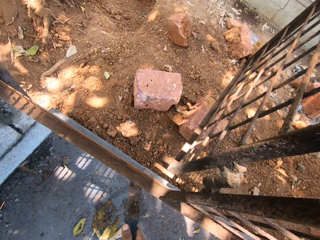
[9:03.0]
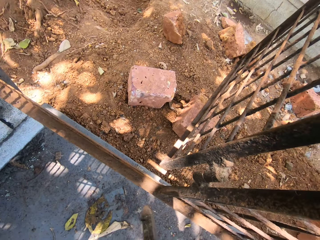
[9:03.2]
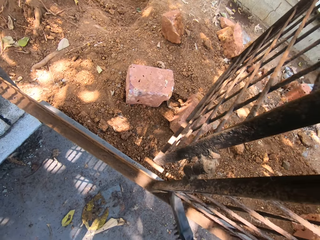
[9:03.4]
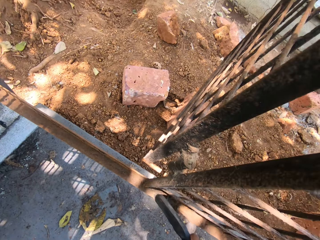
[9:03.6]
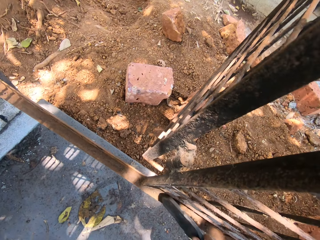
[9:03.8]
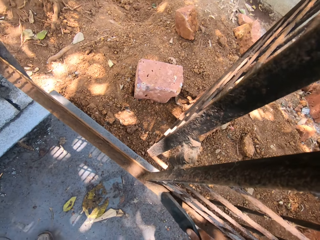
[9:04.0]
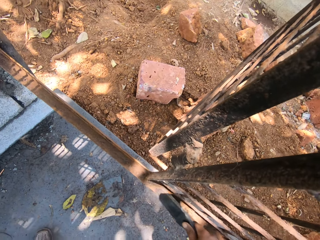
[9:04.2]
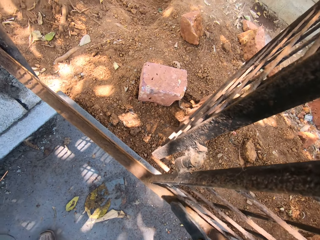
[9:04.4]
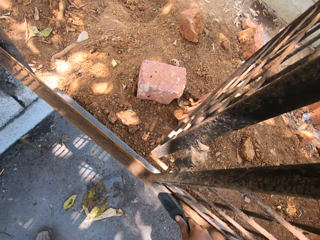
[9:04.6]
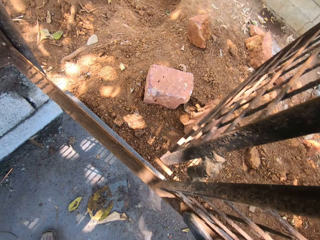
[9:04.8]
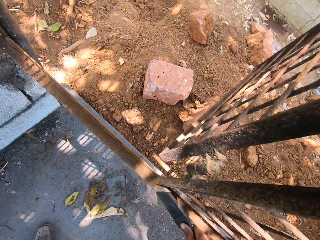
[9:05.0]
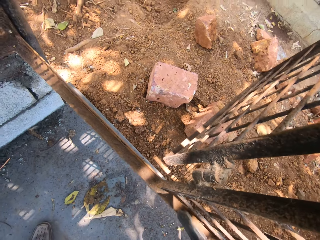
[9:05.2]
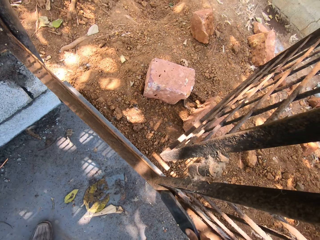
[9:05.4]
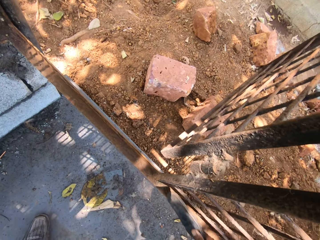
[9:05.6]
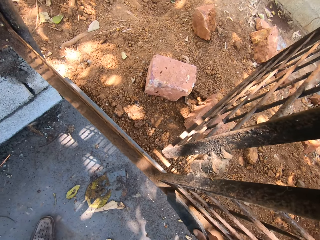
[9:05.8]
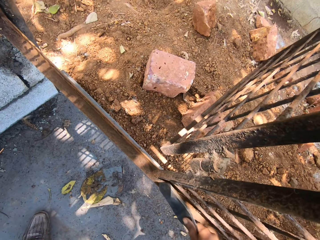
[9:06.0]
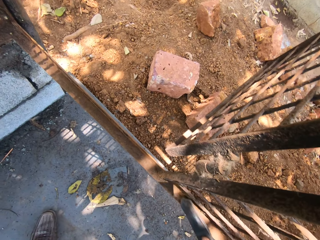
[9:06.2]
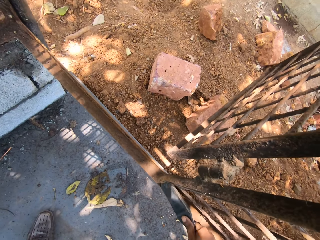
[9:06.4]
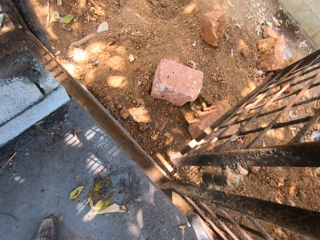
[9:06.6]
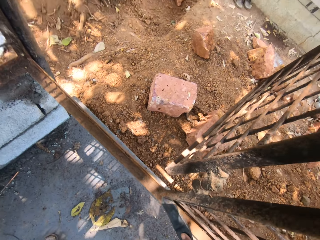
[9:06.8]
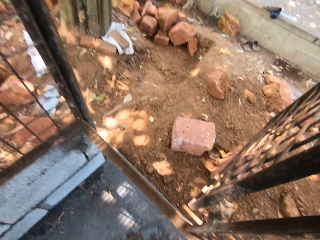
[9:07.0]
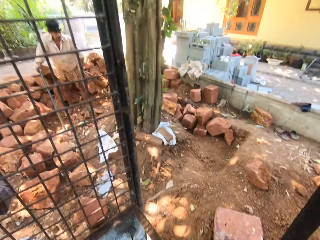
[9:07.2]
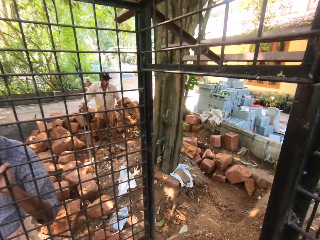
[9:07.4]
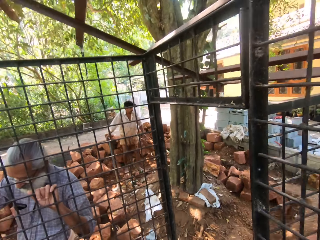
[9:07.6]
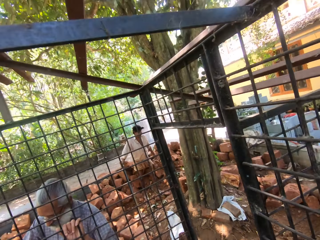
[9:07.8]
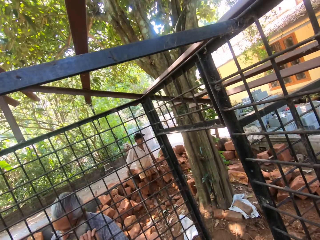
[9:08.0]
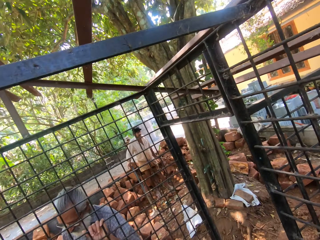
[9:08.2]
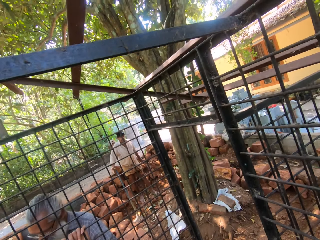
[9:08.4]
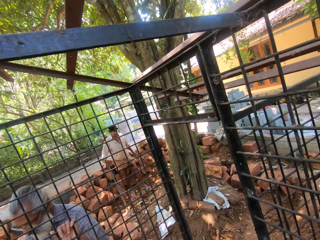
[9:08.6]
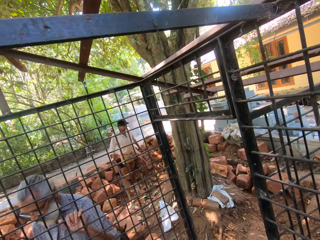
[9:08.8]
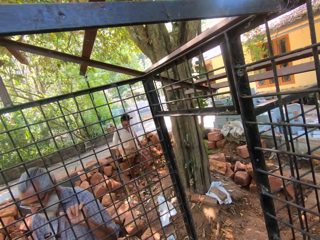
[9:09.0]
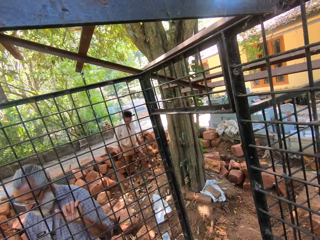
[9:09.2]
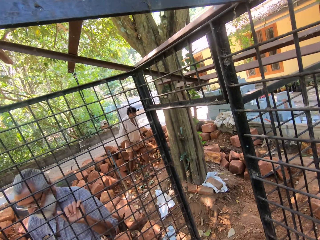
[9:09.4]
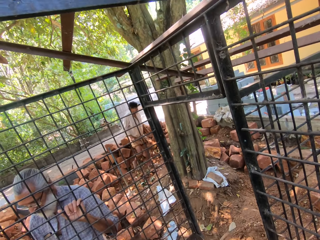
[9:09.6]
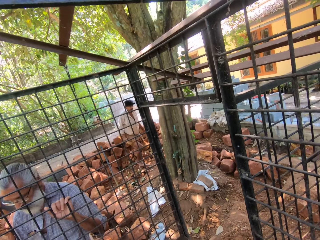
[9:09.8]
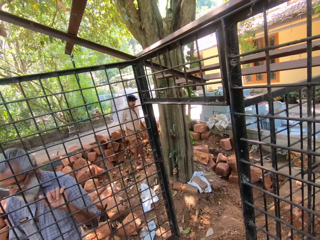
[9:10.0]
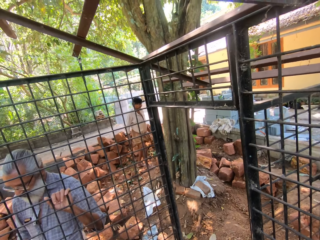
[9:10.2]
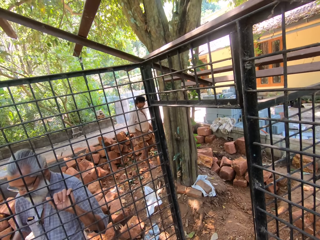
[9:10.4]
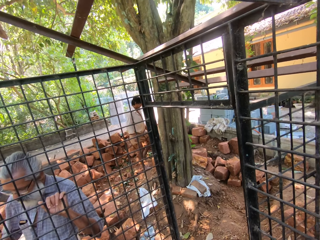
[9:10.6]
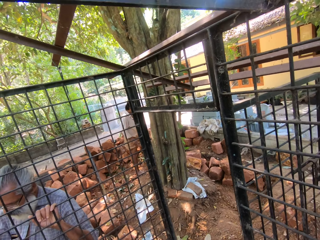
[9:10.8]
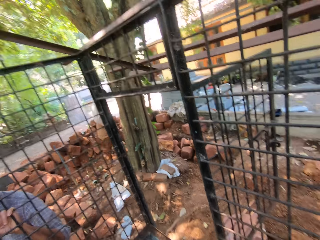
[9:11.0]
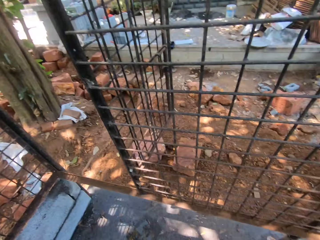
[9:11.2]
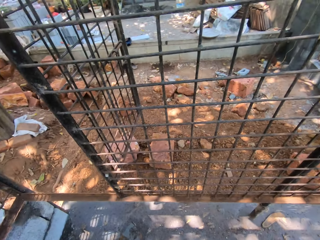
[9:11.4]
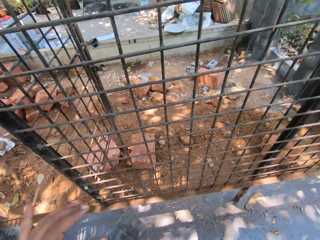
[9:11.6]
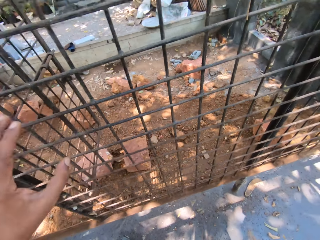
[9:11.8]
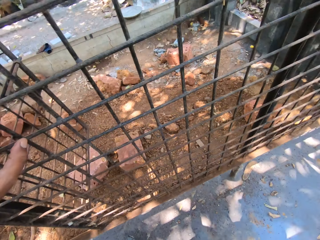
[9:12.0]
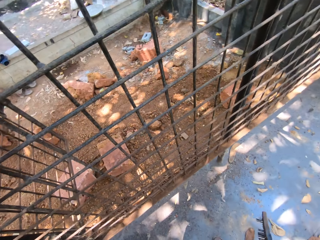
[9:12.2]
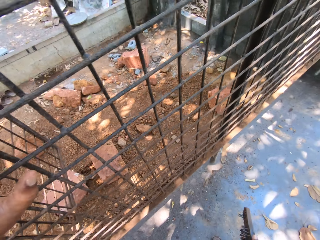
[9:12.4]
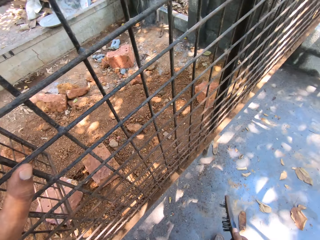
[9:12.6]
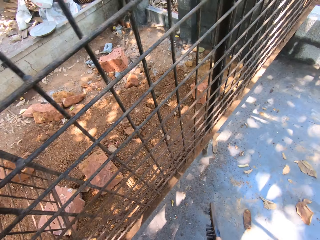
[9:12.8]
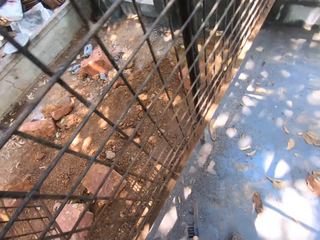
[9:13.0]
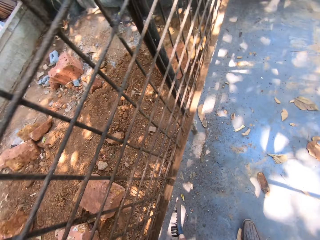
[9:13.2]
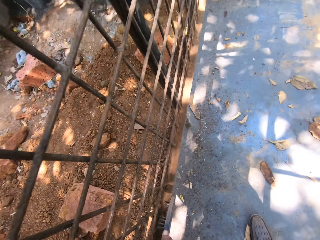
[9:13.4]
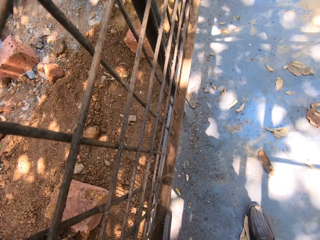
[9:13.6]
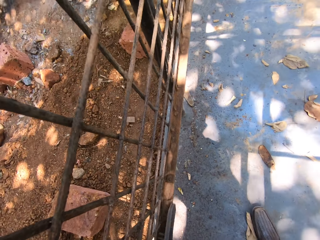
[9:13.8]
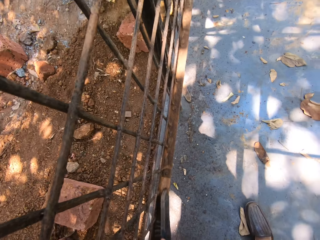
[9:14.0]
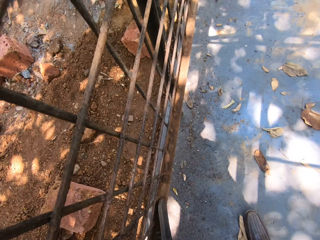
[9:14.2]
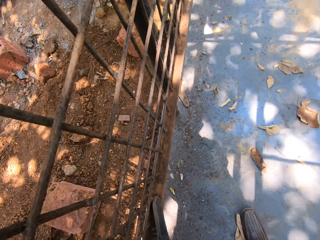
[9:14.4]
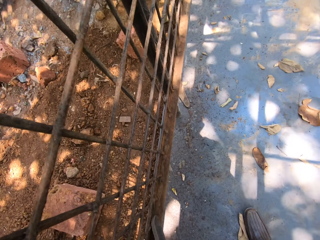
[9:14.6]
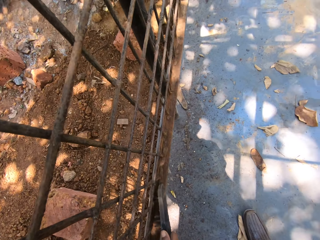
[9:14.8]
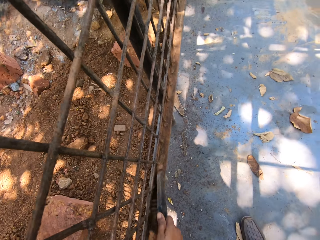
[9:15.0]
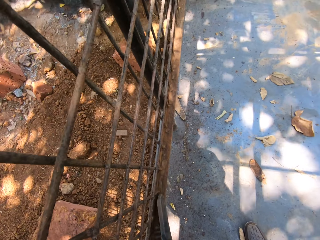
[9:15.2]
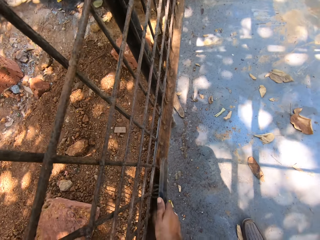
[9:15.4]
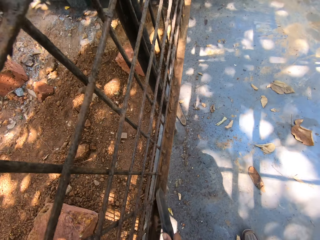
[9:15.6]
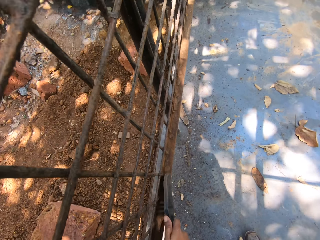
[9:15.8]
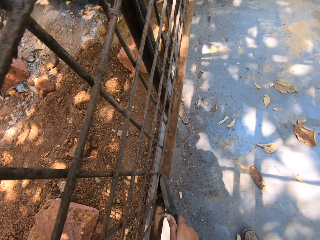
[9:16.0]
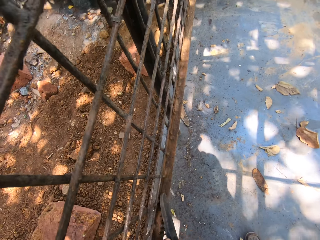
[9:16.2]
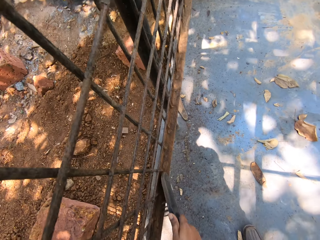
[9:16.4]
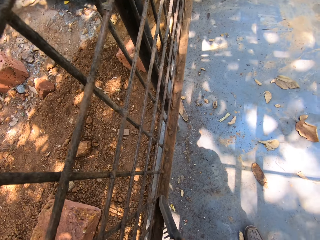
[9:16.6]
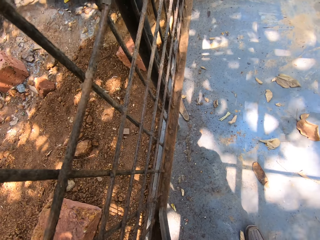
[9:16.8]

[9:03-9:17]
The camera wearer looks around the construction site. They talk at the construction site. They hold the metal cage. They scrape the dirt off the metal cage with a brush.

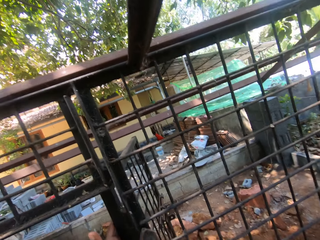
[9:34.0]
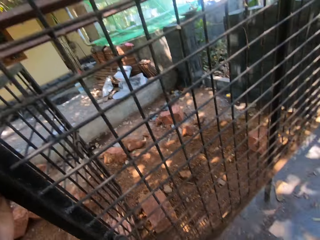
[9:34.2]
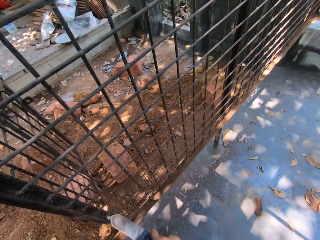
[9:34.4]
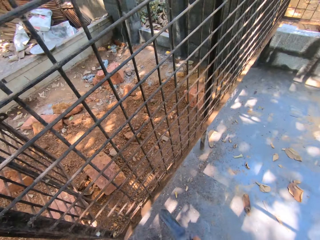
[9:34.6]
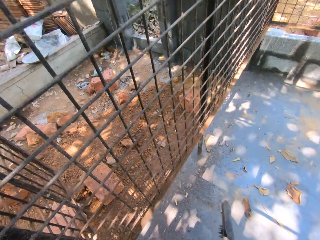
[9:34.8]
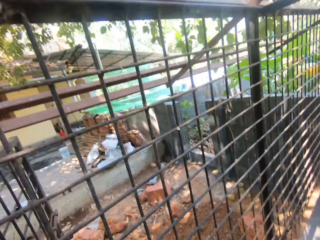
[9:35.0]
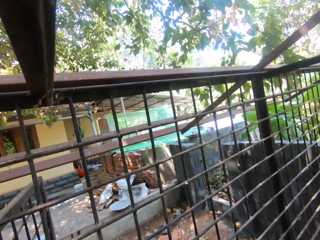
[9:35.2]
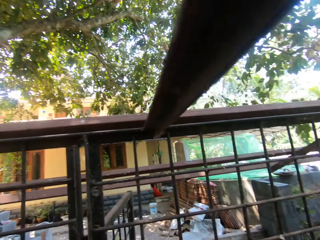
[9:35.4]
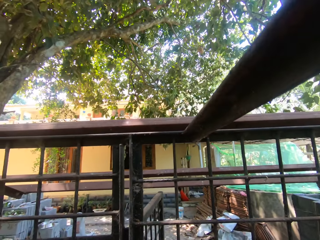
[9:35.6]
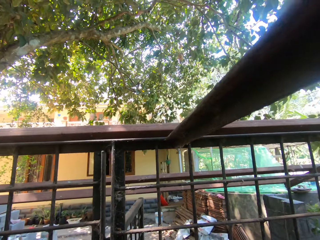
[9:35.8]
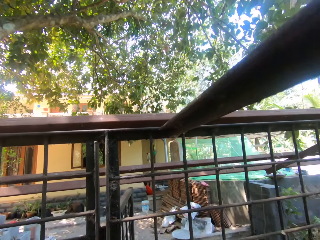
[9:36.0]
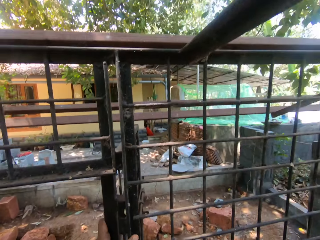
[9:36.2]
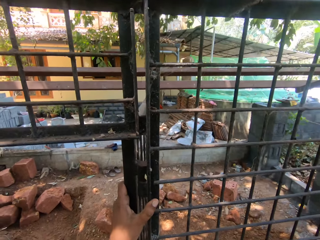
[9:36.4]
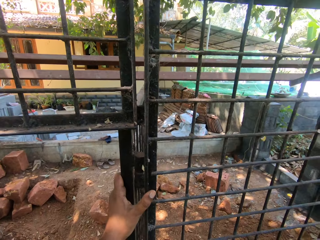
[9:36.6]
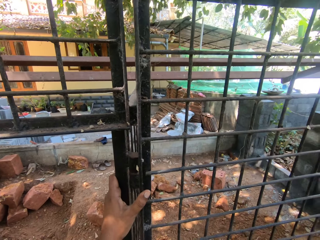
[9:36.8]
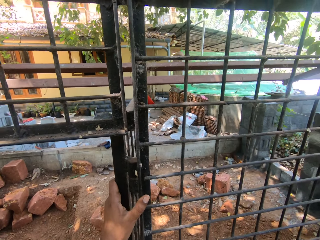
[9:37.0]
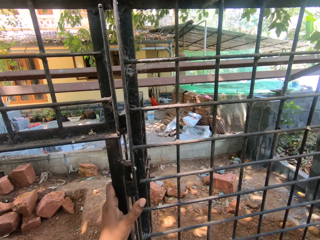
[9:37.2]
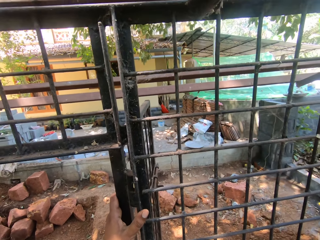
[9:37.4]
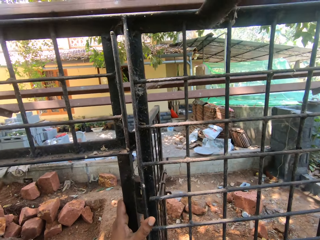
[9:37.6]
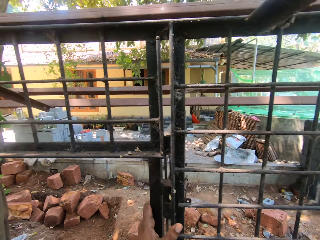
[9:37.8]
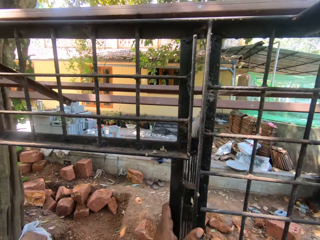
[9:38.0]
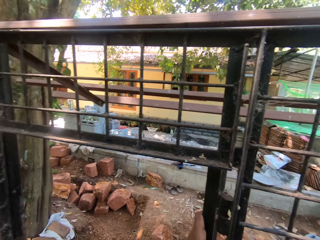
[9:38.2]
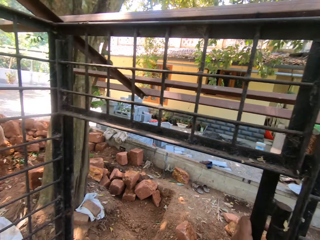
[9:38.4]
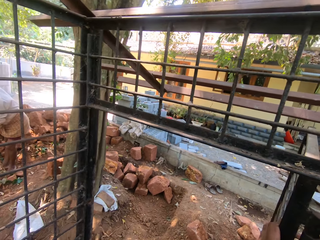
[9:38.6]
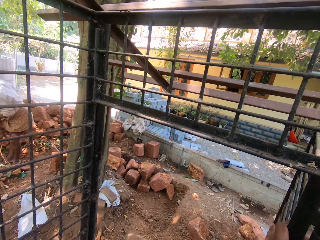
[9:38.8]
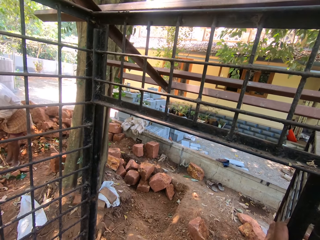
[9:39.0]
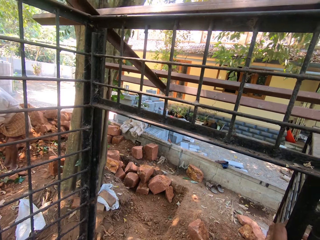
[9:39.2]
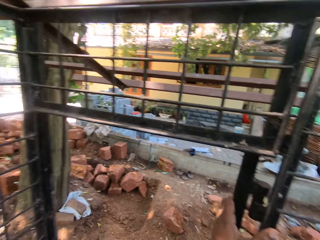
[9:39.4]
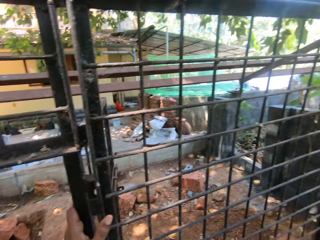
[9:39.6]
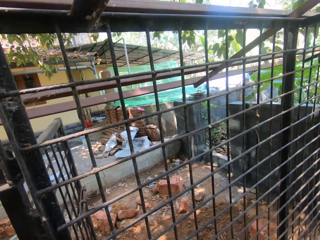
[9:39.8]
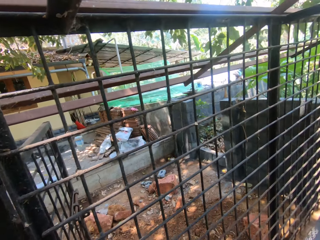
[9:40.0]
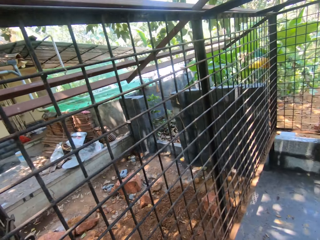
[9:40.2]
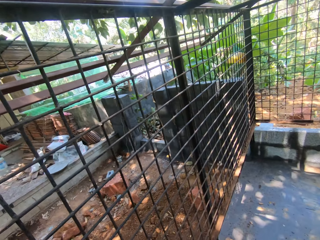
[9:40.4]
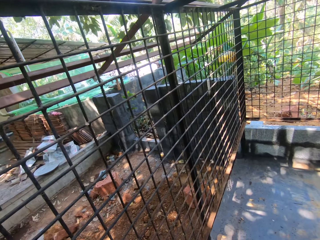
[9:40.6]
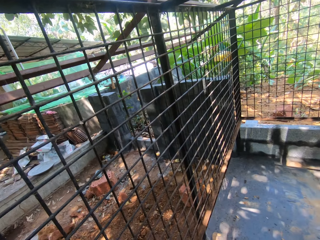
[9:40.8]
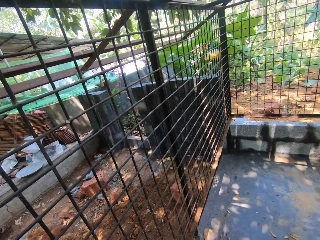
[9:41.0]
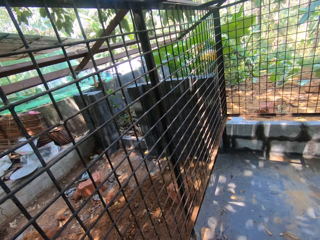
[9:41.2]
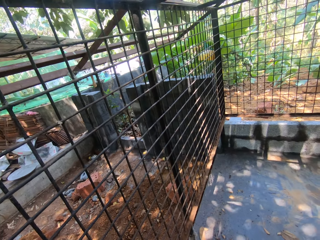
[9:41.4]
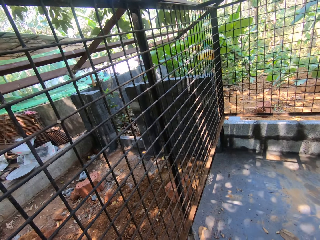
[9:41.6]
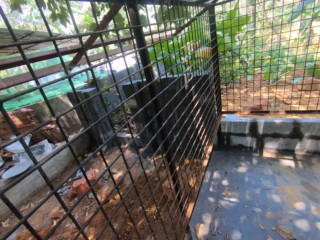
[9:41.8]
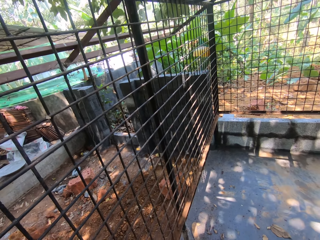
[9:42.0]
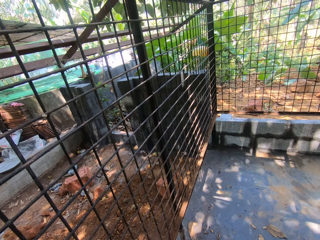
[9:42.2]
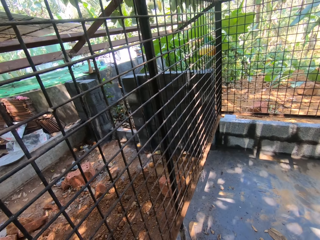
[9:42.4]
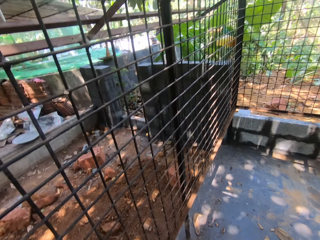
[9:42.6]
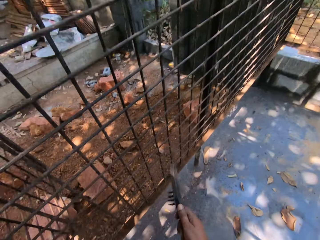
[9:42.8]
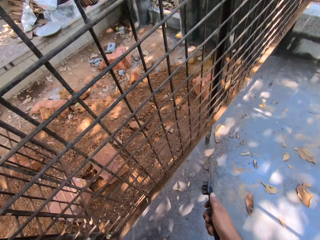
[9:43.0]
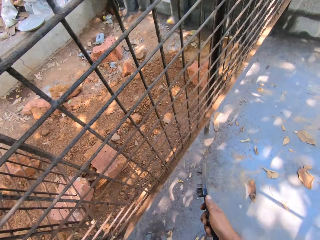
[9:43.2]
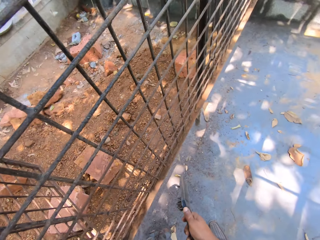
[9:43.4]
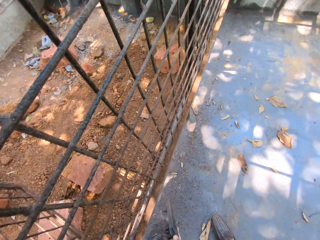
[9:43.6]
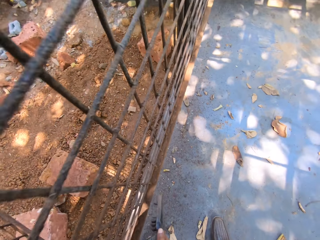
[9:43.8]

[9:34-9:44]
The camera wearer looks around. They look around.
